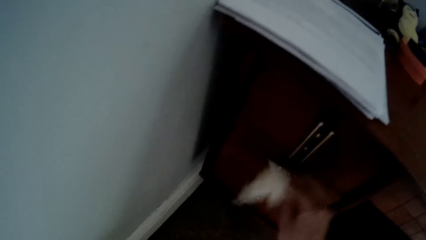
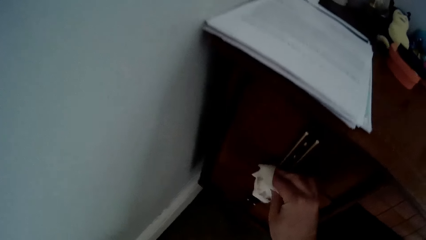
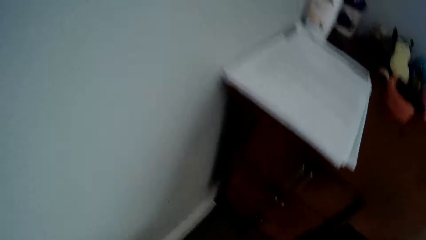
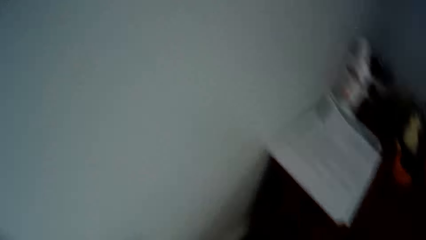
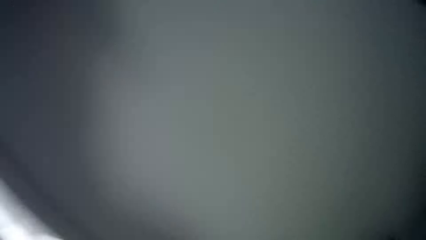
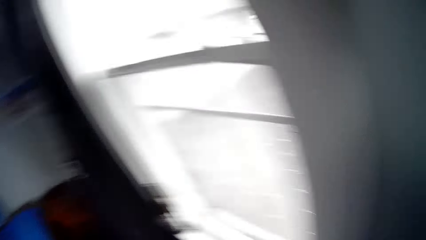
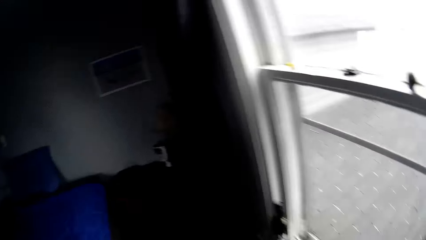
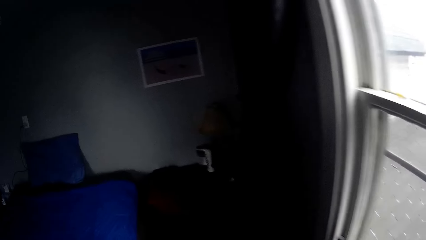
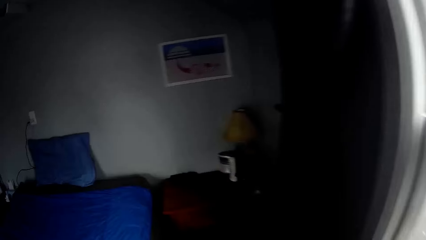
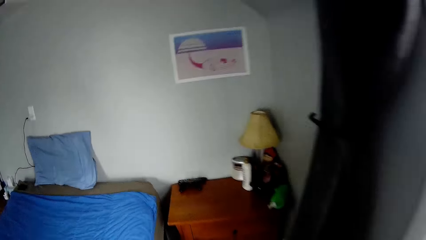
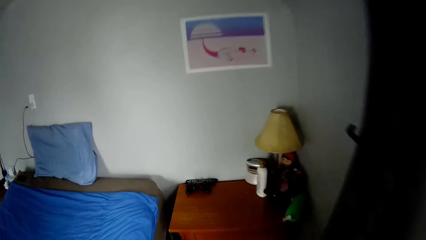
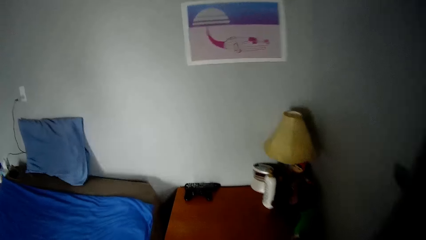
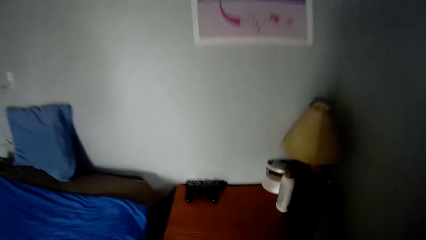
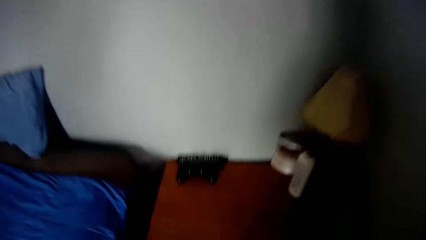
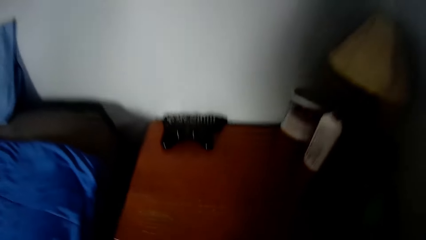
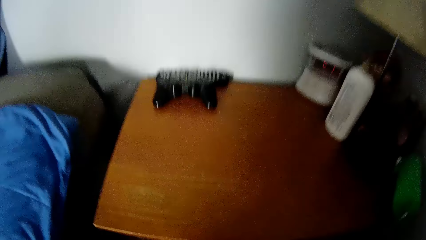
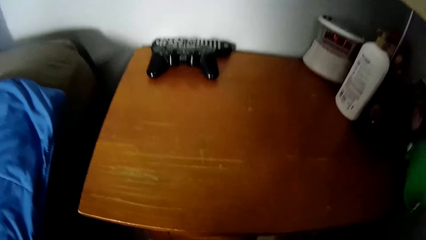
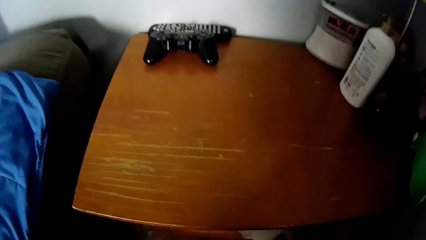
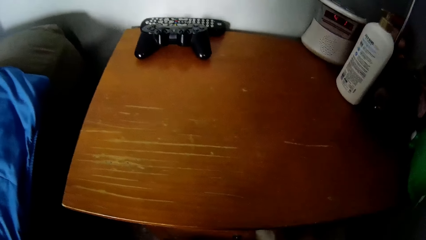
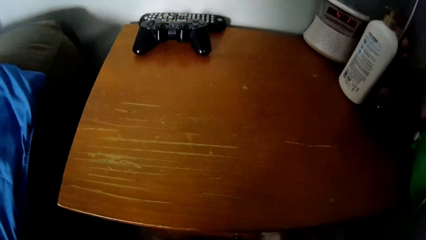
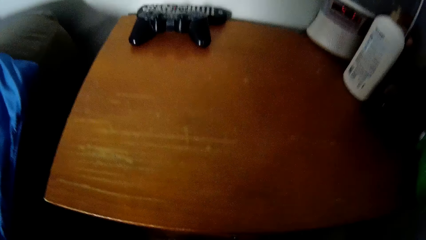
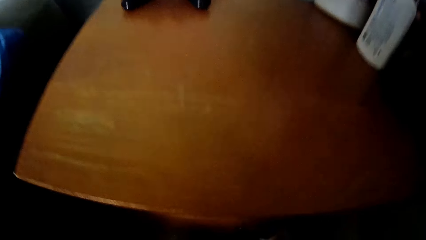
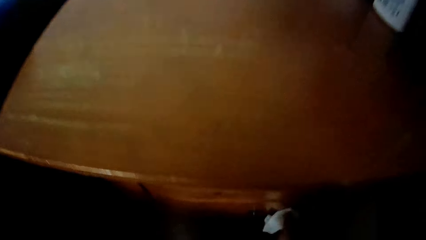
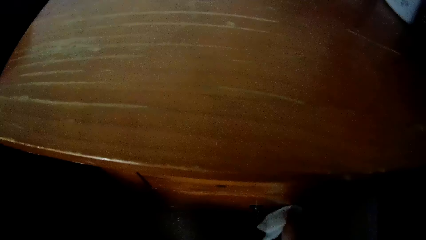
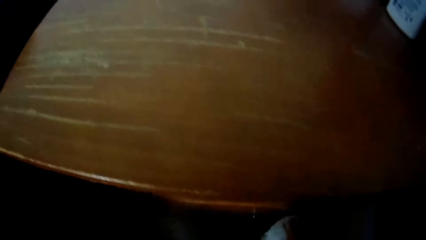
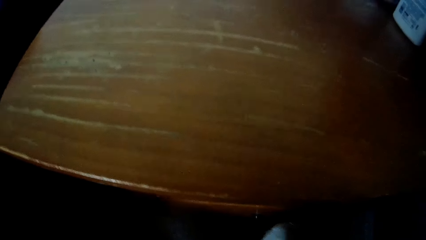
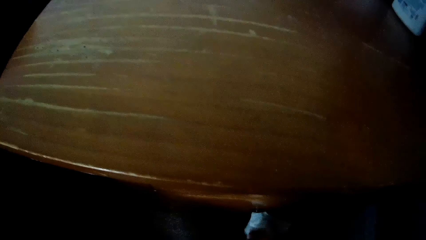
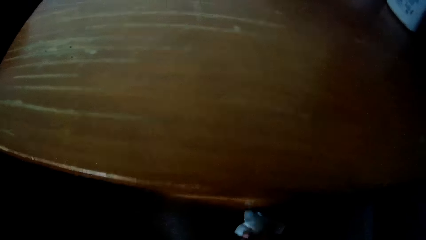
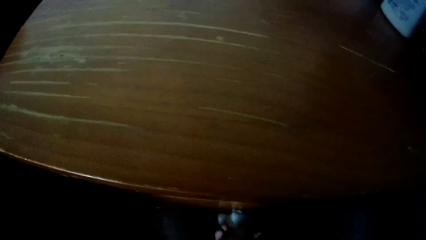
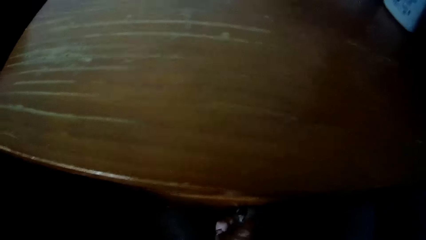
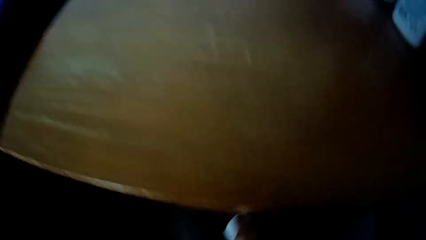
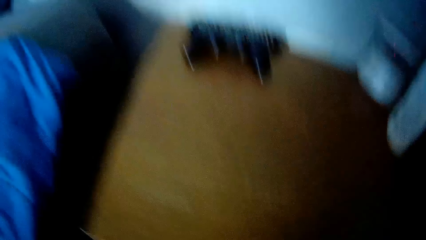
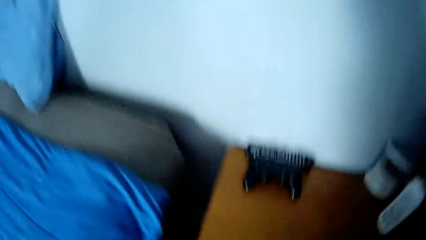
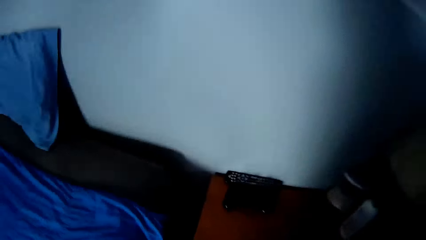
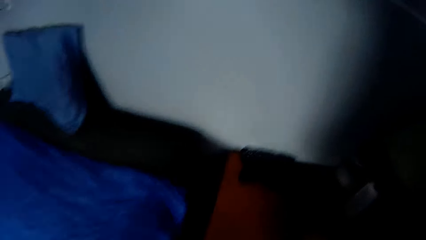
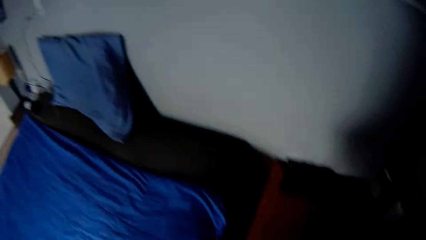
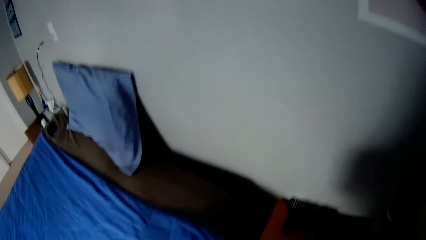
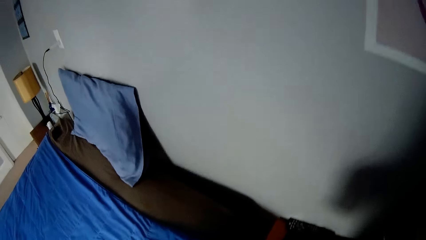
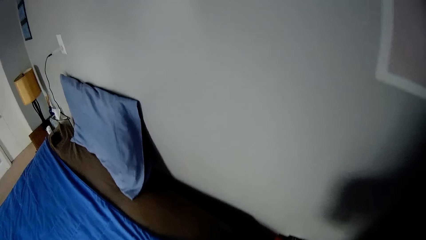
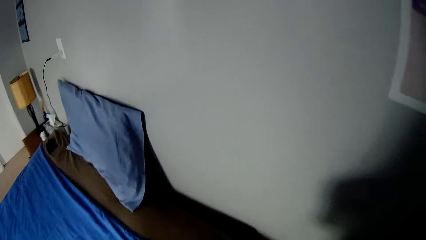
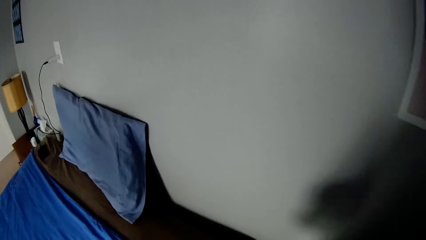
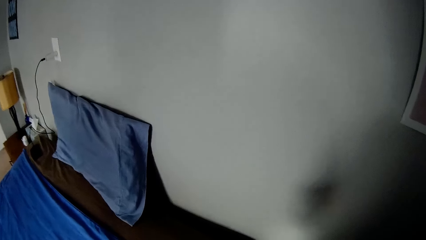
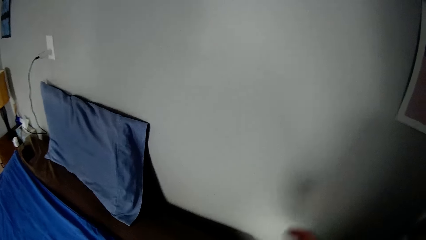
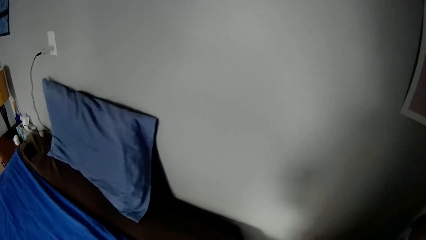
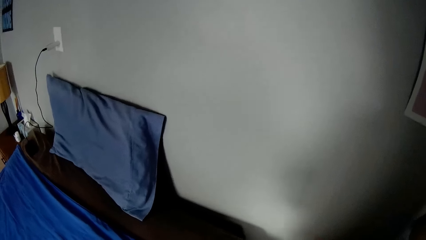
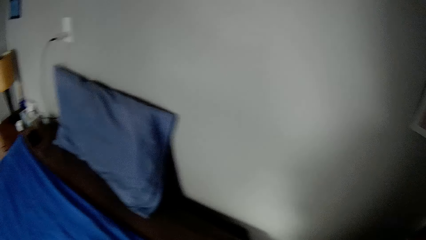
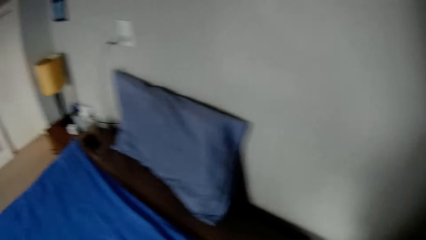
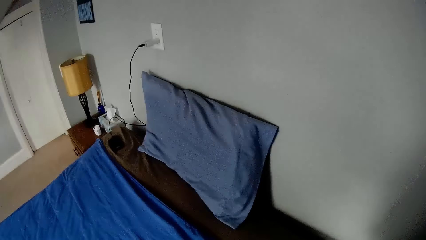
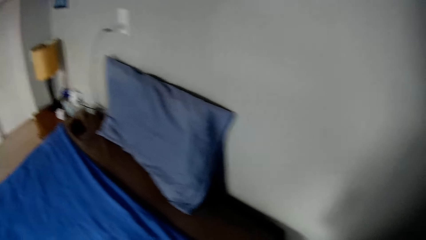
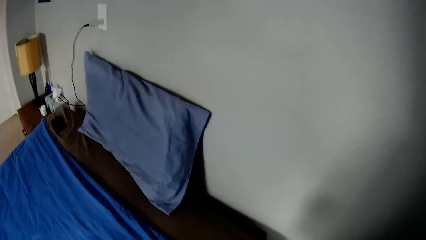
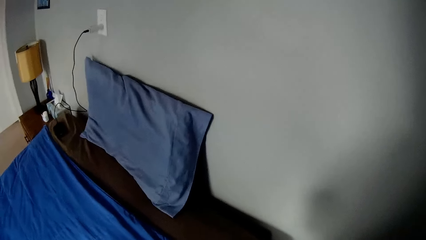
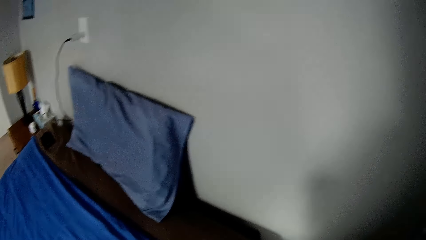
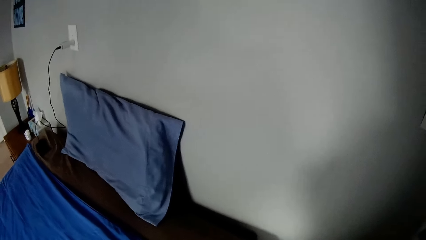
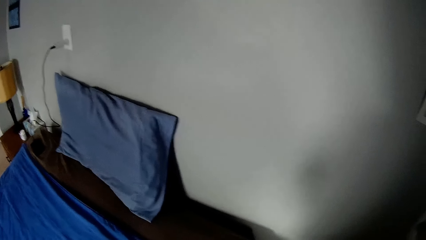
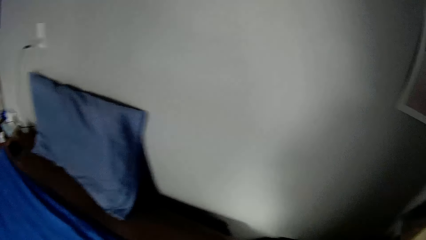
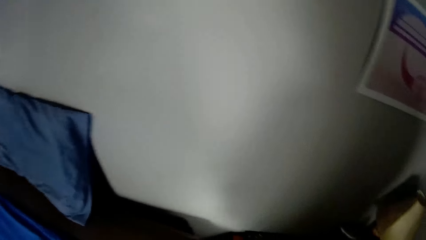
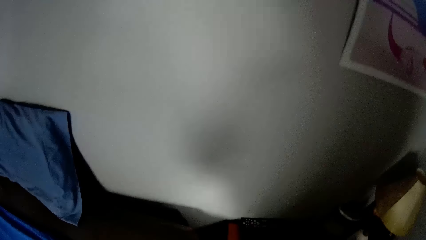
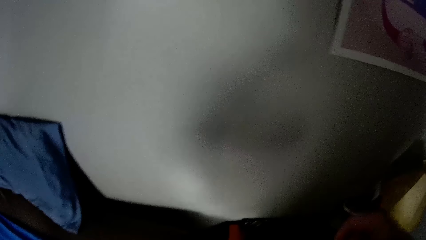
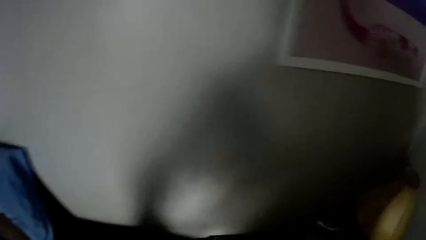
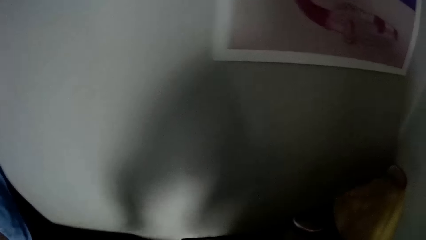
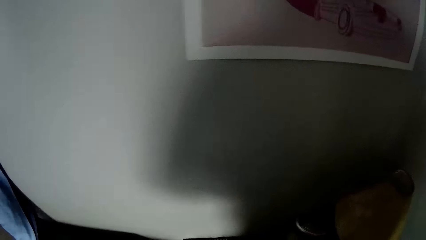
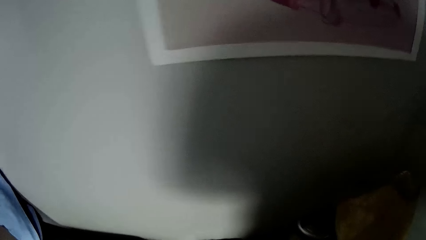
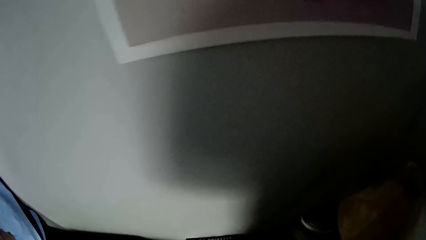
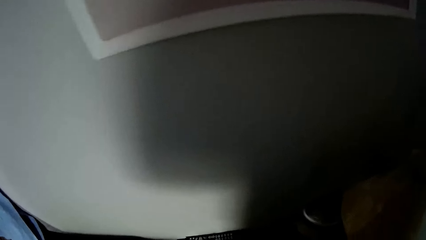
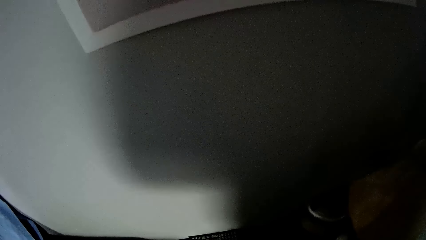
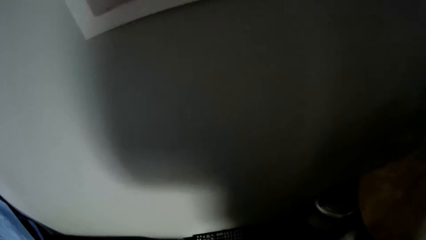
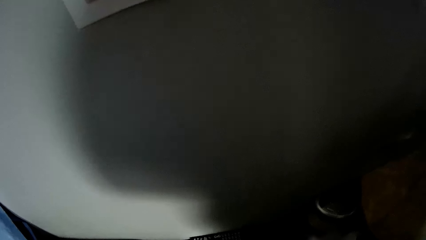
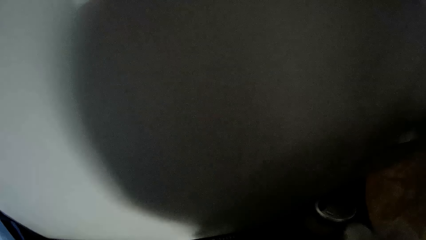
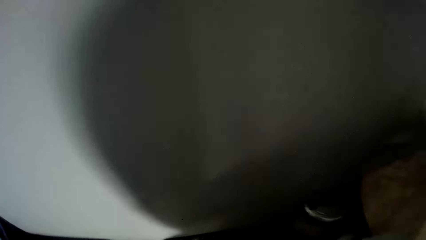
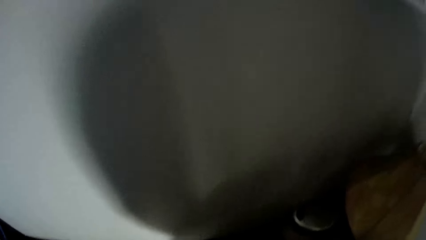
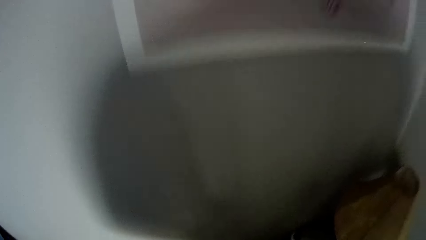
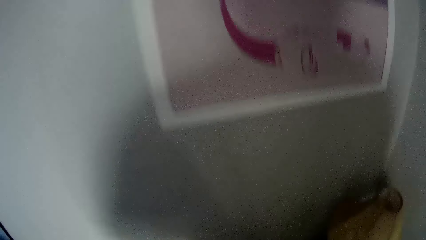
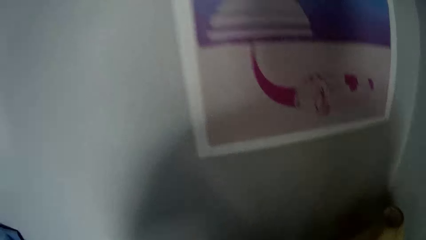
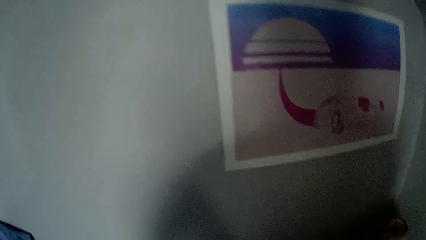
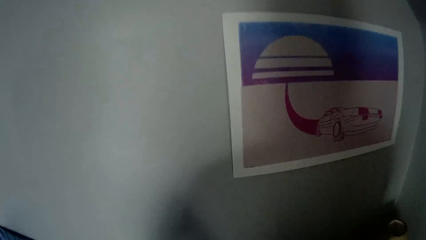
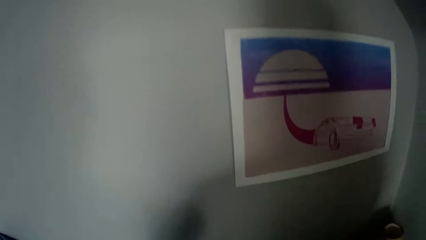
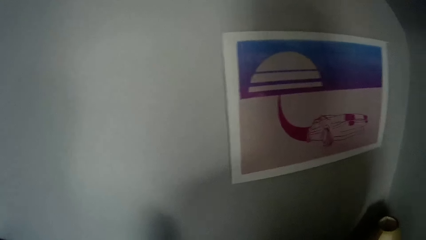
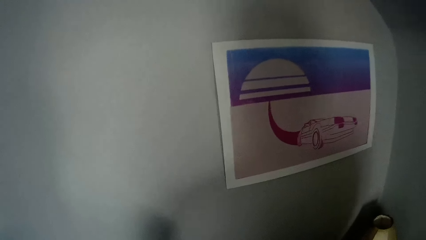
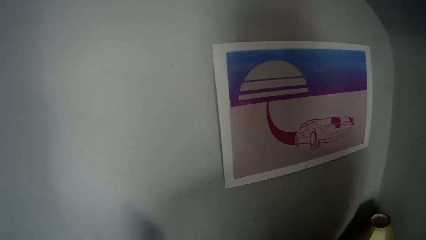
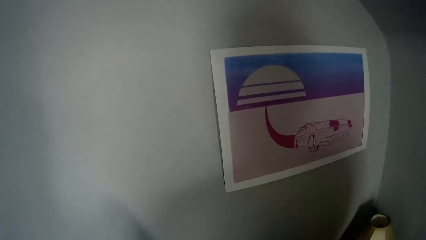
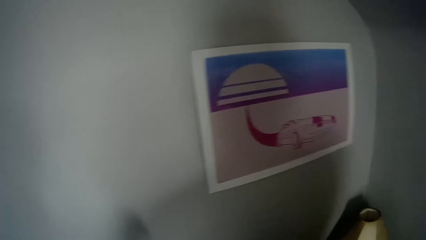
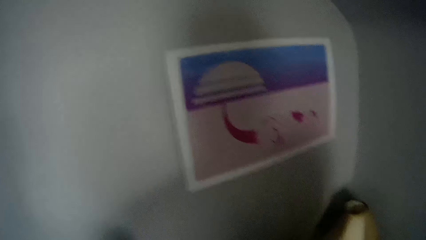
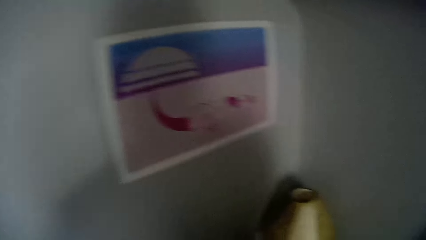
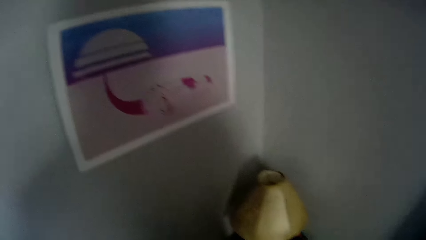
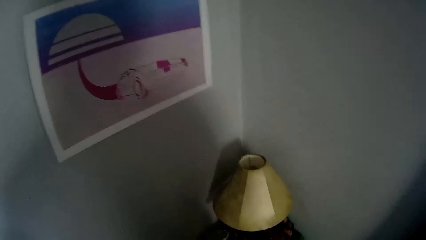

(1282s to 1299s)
The camera wearer walks around the room. They wipe the side bed cabinet table. They pick up a remote control and wipe the remote control. They pick up a game pad and wipe the game pad.
